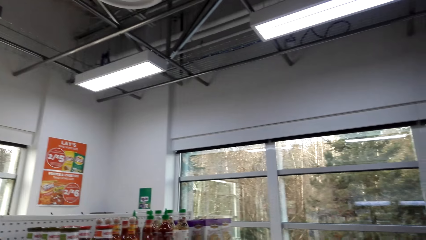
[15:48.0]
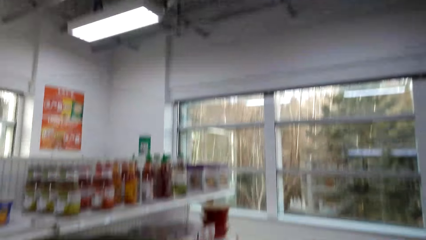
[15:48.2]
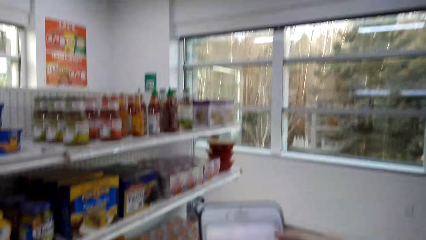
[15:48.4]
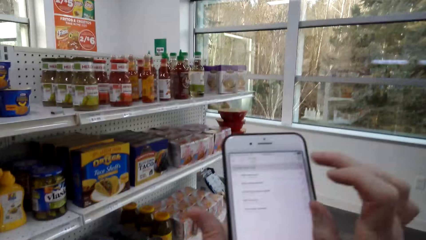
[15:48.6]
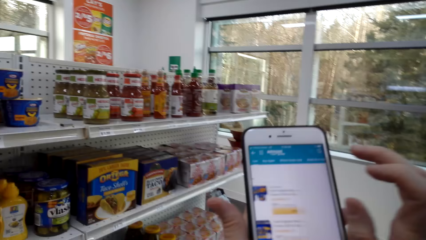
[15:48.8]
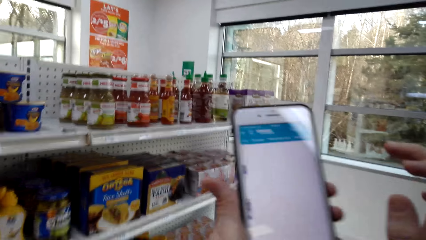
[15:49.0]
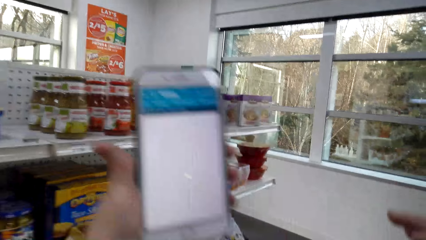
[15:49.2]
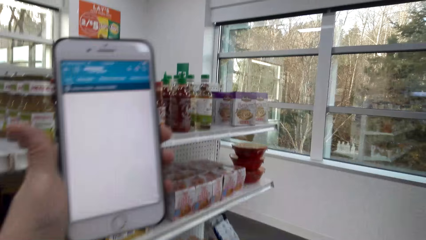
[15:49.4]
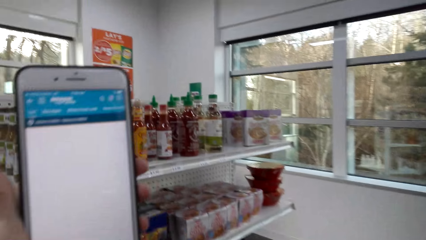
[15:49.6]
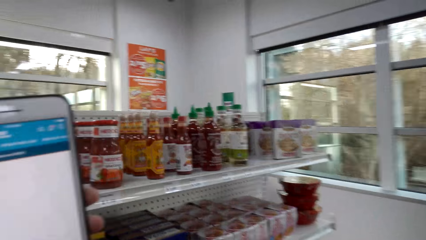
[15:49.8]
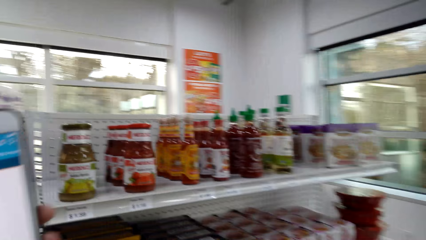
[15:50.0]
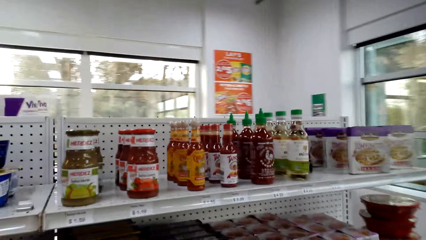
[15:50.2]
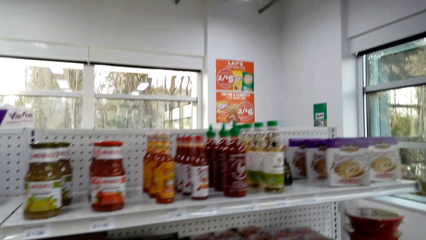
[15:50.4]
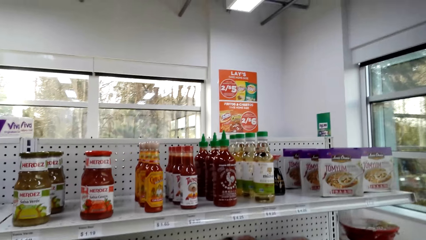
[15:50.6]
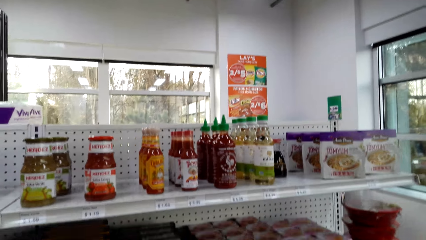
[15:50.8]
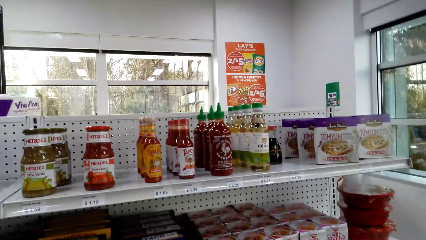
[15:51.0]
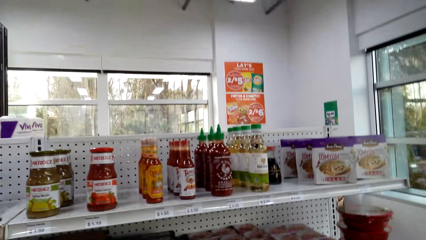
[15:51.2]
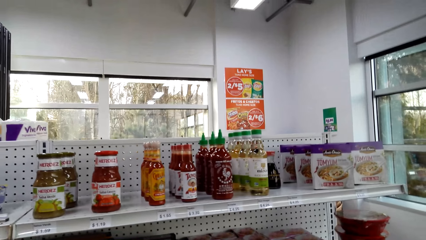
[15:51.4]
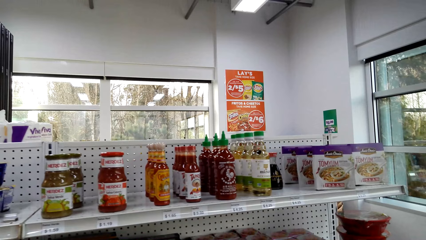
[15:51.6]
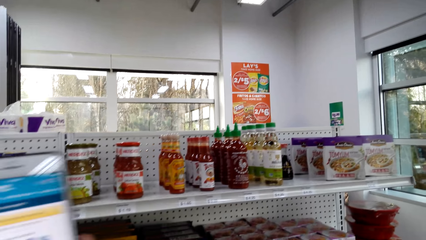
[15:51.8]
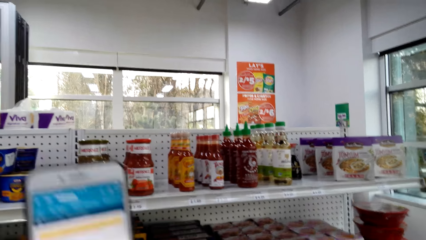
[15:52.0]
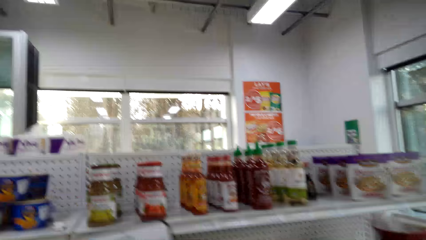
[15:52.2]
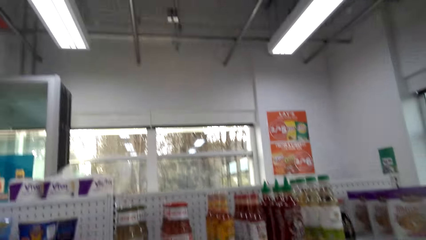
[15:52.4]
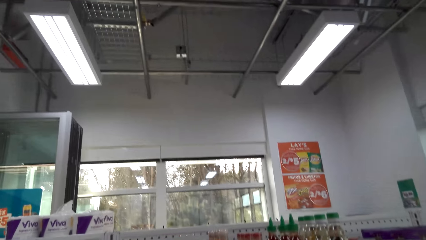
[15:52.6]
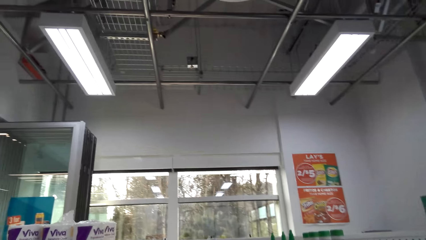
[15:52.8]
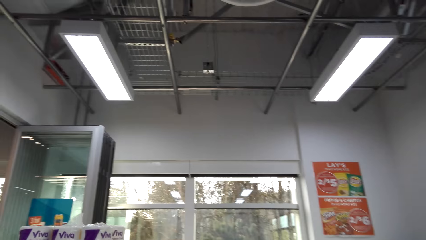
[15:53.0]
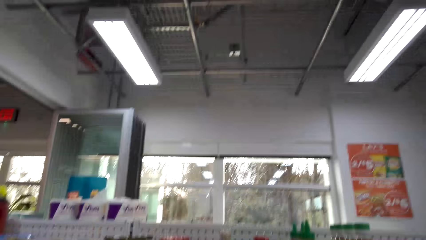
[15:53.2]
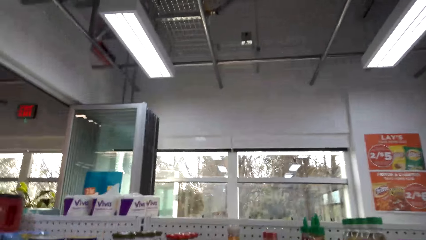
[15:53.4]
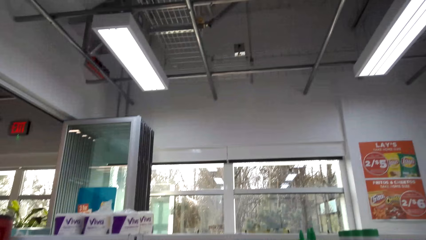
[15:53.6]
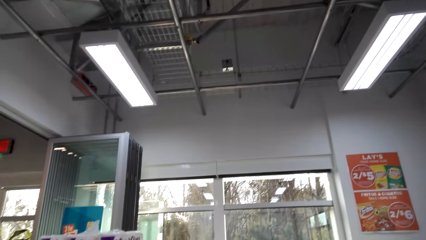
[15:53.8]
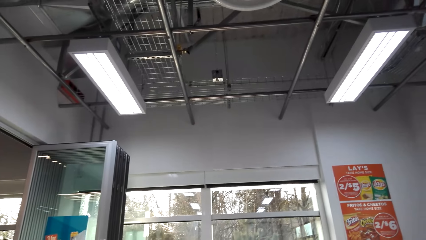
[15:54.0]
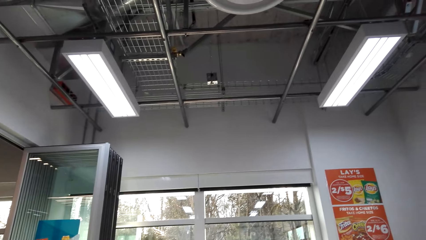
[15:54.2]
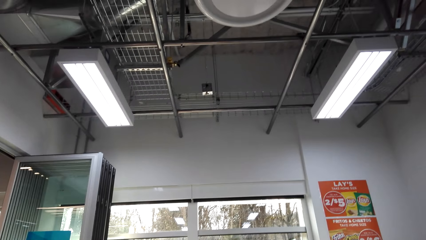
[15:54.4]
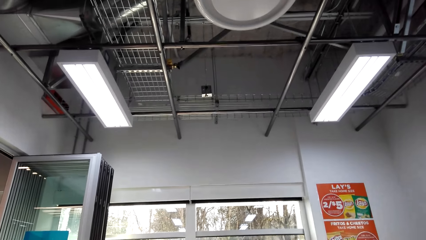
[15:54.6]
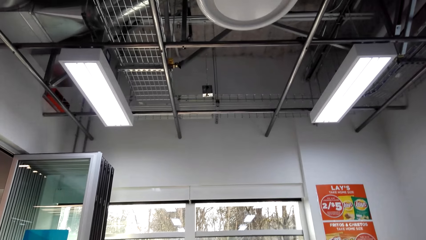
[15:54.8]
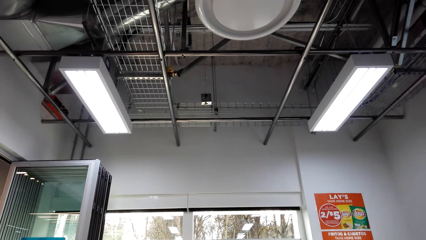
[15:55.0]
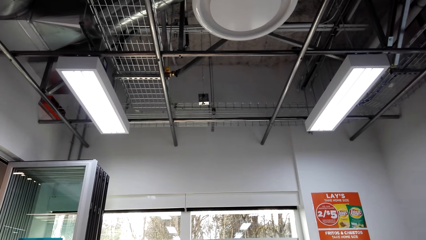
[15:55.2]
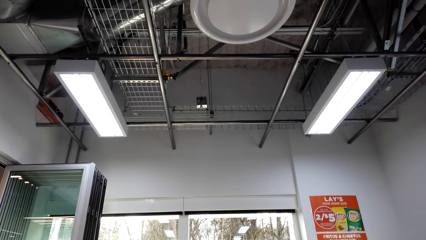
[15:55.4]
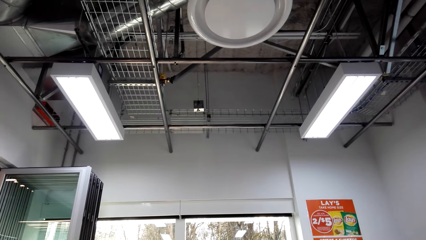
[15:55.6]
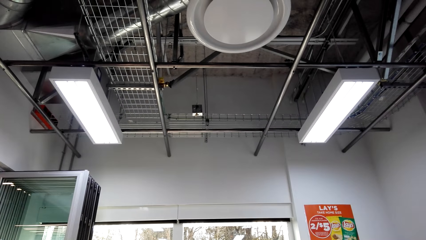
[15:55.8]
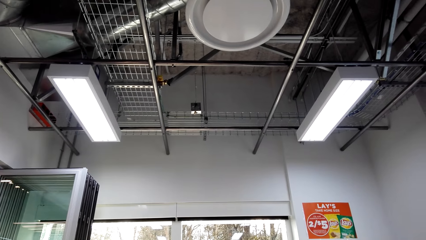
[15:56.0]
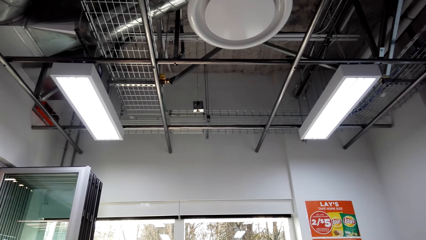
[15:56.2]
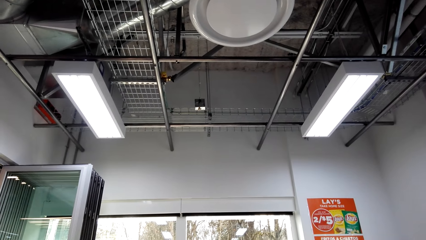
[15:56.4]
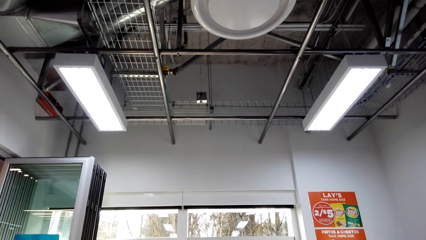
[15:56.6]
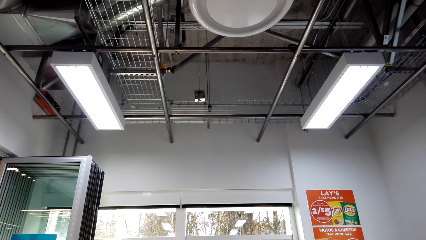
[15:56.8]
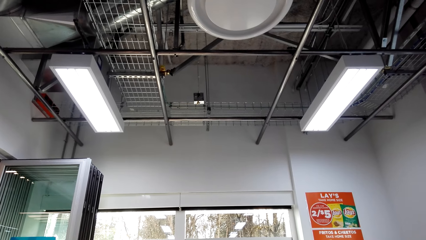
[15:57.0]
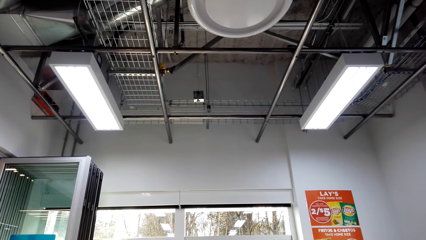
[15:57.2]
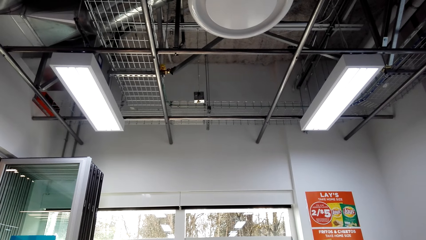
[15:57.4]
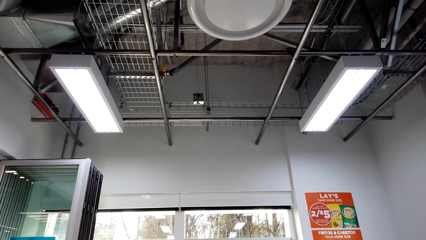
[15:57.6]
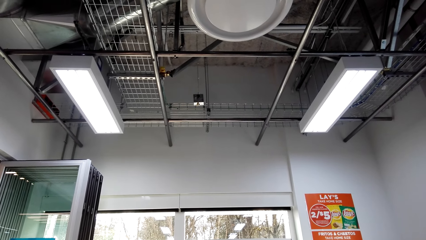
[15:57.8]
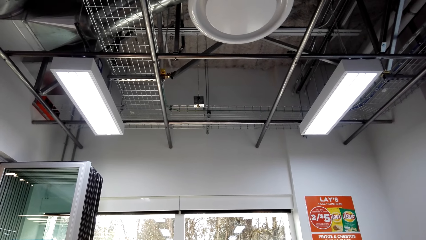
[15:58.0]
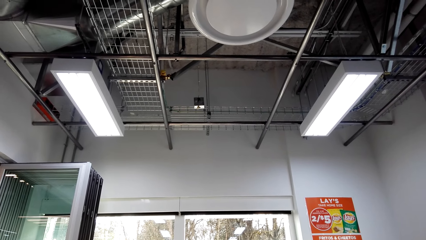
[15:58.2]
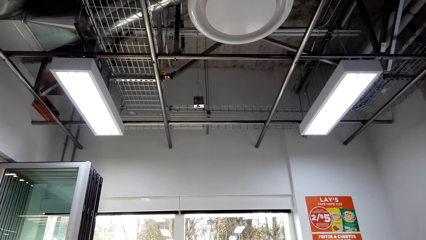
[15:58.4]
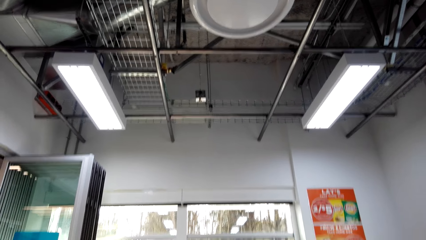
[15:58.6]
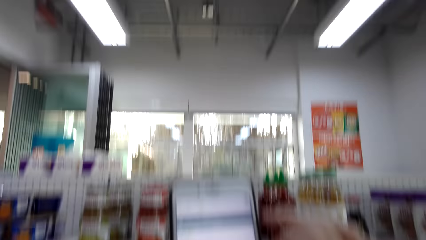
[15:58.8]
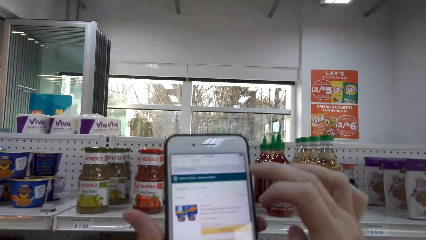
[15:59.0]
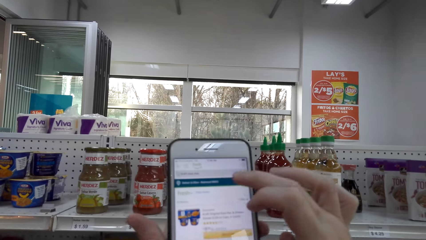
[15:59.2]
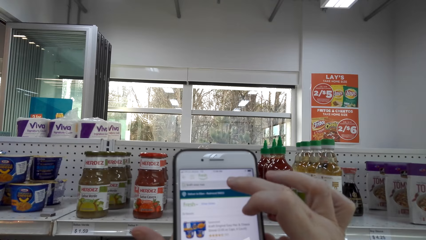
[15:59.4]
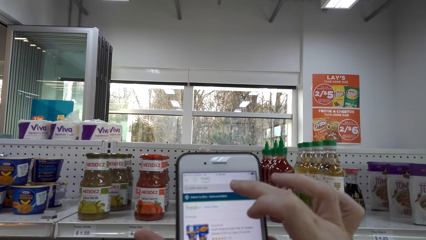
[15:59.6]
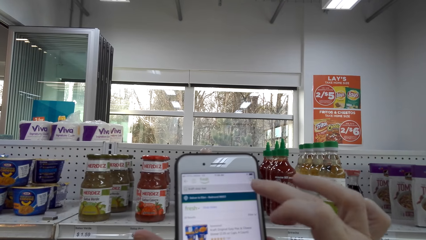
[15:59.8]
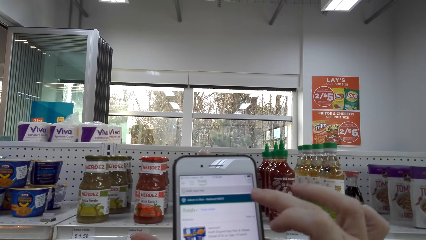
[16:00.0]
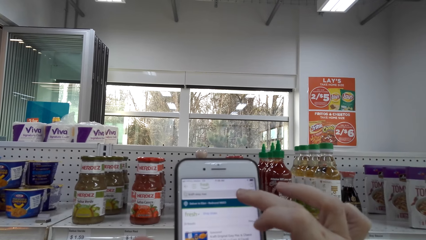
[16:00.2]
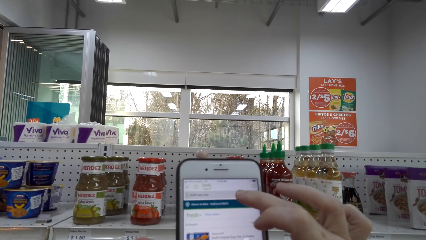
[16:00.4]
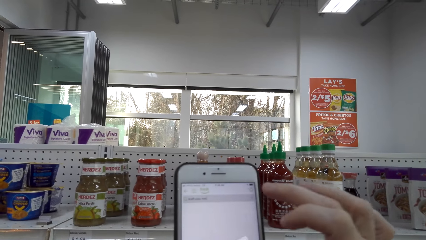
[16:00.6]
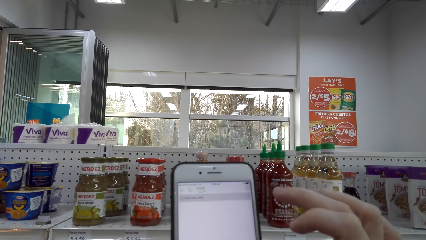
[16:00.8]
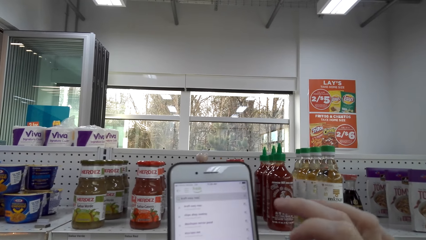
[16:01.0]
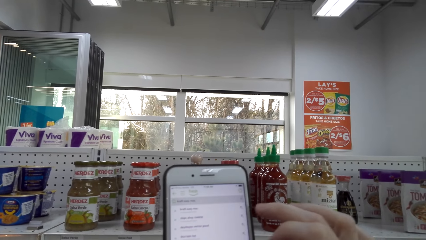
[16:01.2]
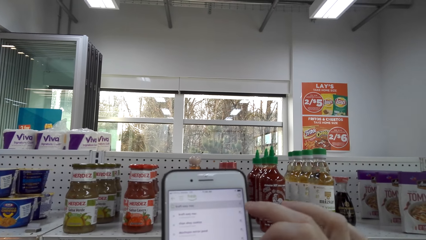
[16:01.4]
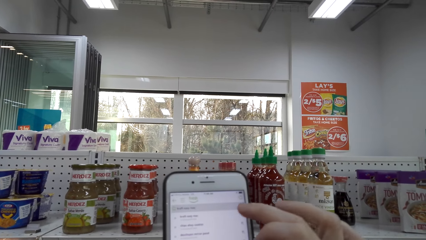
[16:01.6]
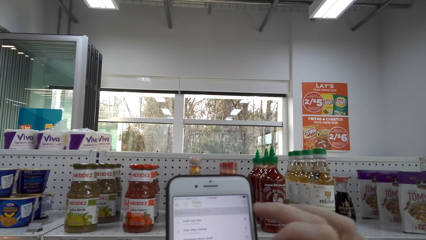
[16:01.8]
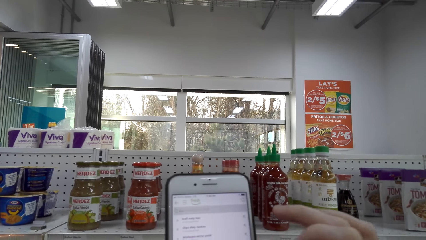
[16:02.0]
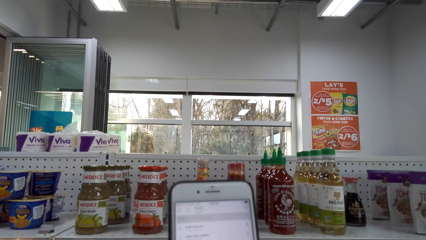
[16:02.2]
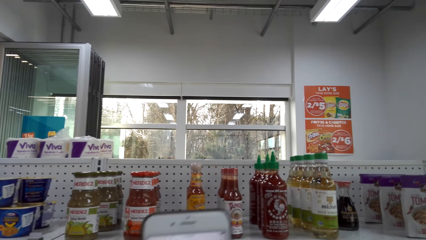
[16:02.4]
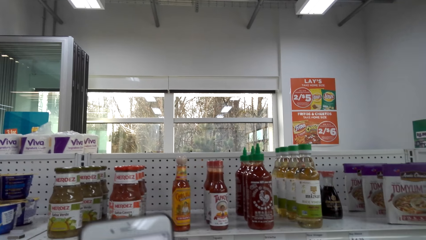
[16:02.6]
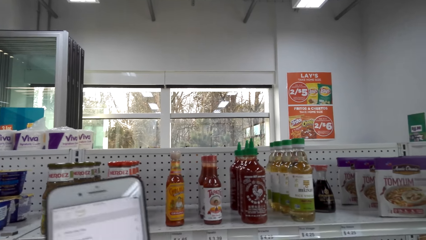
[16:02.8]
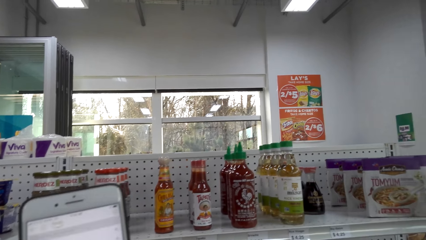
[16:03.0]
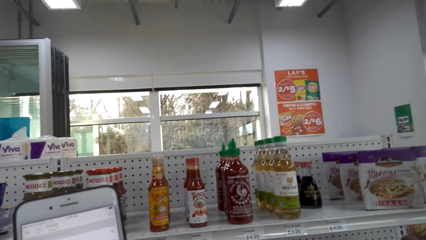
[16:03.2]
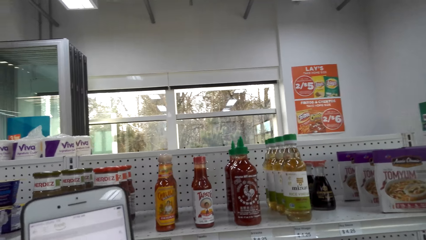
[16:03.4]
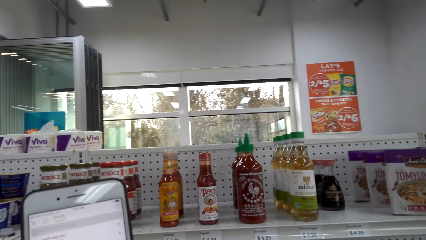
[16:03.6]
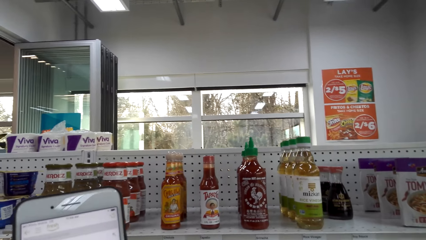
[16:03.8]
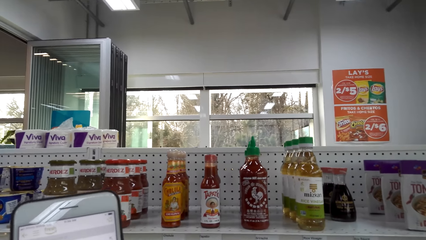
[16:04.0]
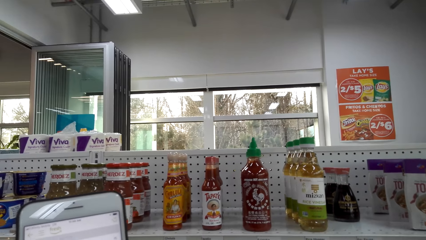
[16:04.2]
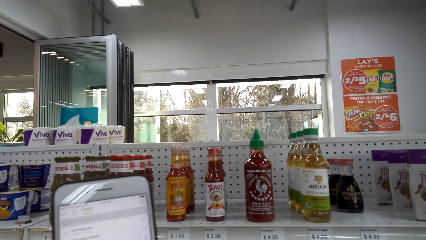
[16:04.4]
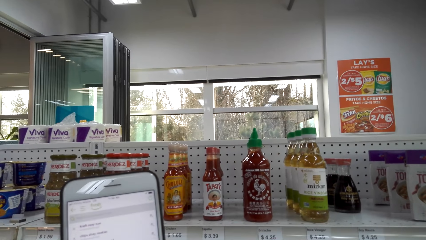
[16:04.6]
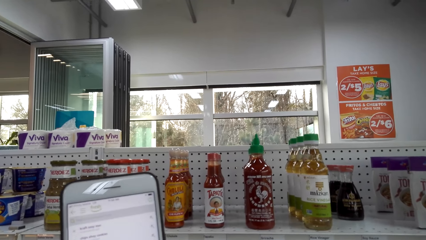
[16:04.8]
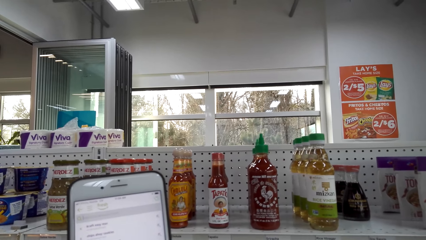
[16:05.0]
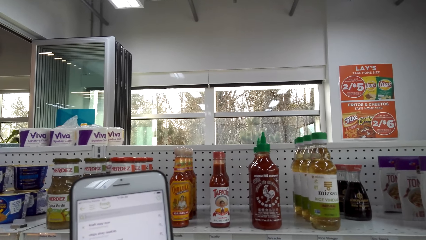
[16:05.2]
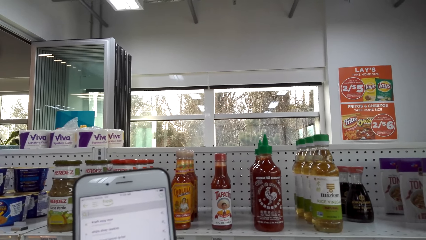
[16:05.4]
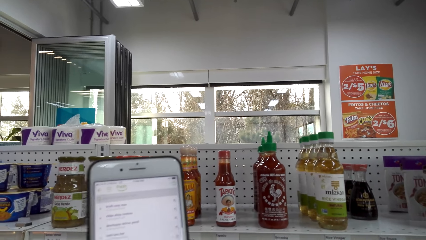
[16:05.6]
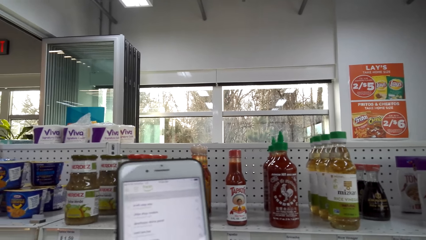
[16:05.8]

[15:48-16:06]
The camera wearer looks around. They scroll the phone.
